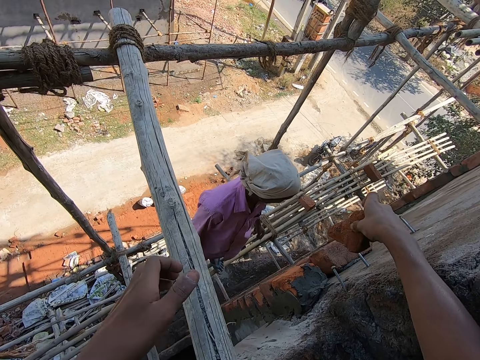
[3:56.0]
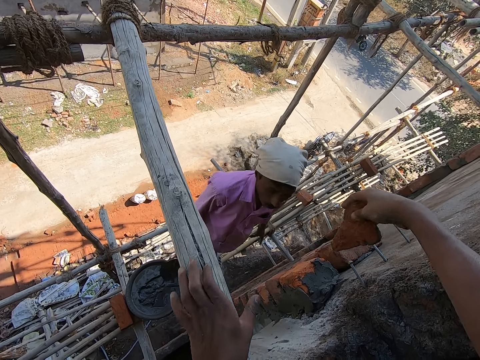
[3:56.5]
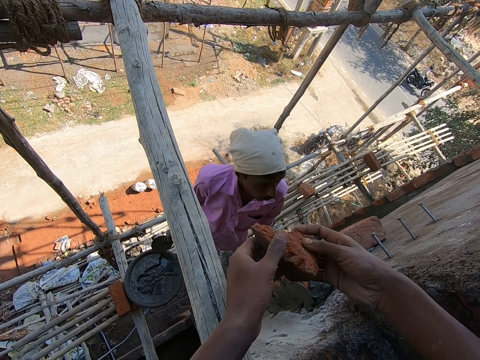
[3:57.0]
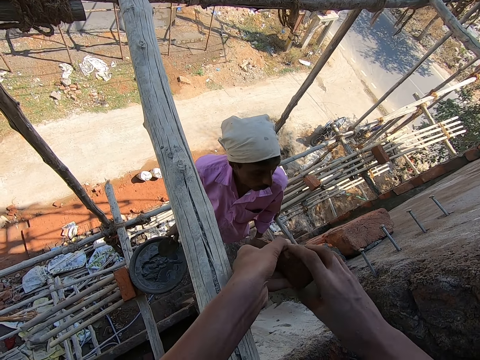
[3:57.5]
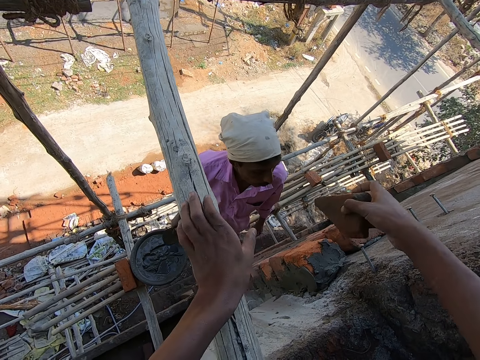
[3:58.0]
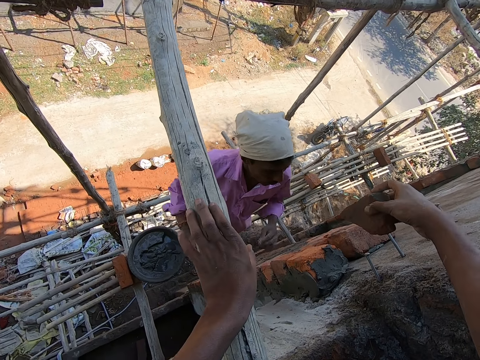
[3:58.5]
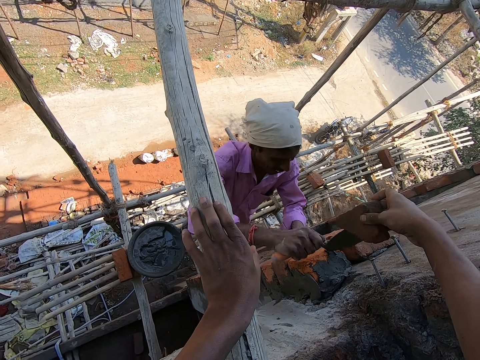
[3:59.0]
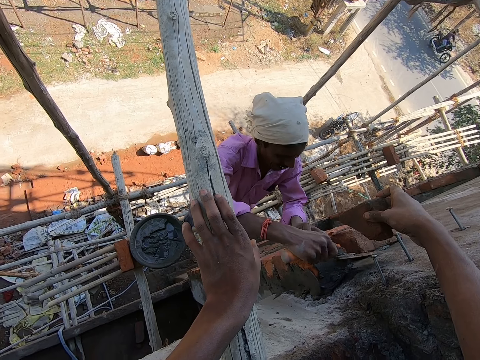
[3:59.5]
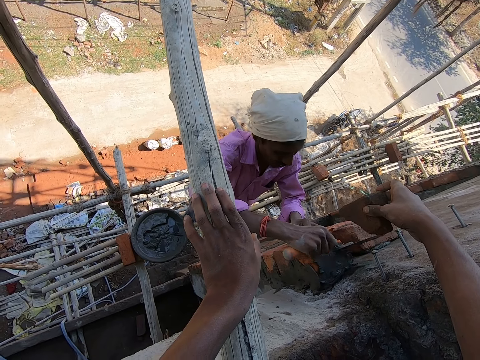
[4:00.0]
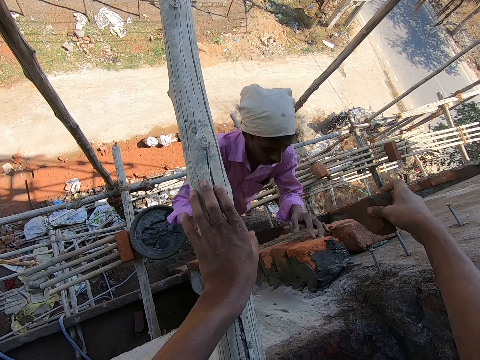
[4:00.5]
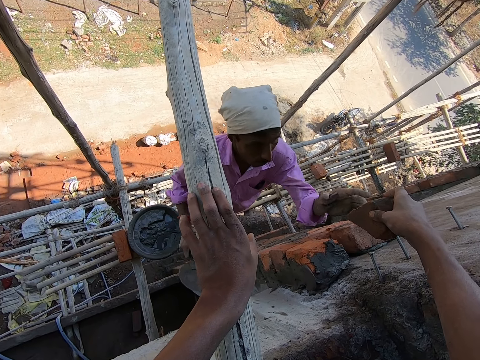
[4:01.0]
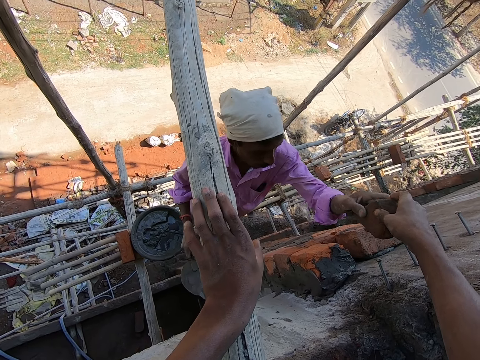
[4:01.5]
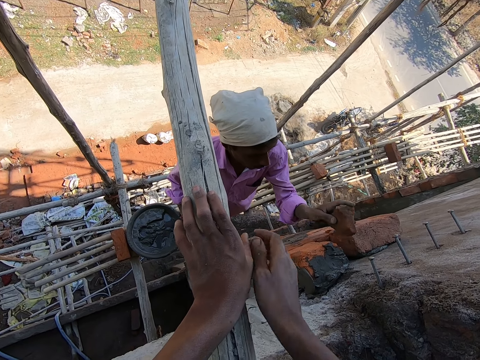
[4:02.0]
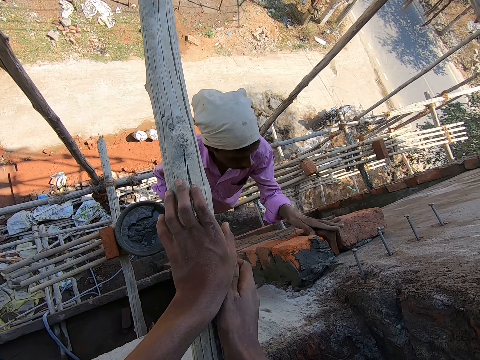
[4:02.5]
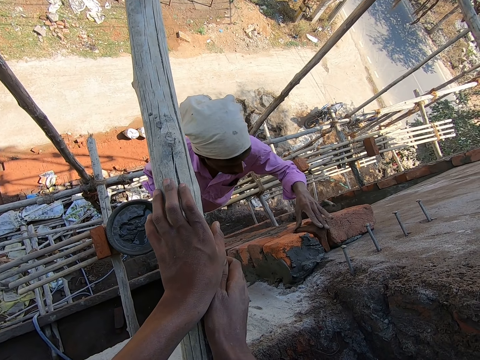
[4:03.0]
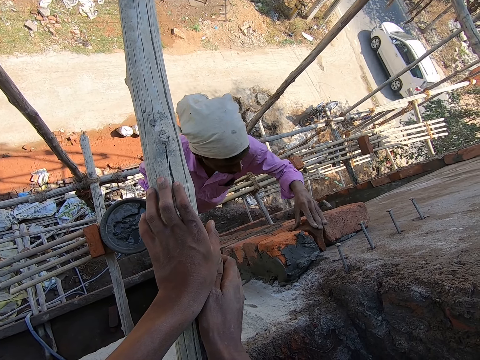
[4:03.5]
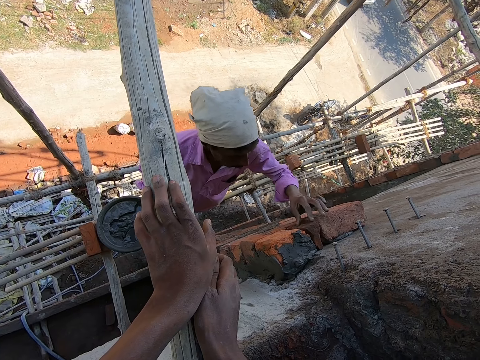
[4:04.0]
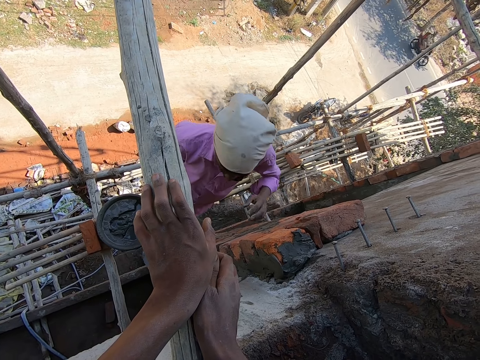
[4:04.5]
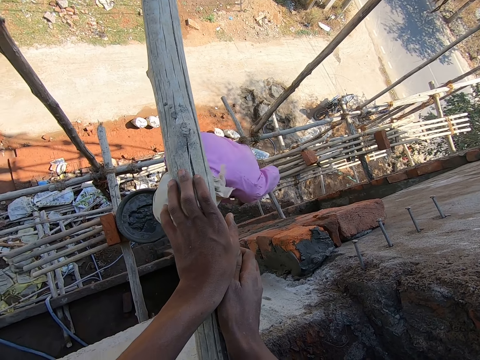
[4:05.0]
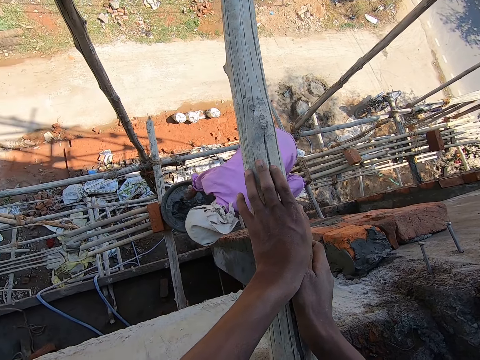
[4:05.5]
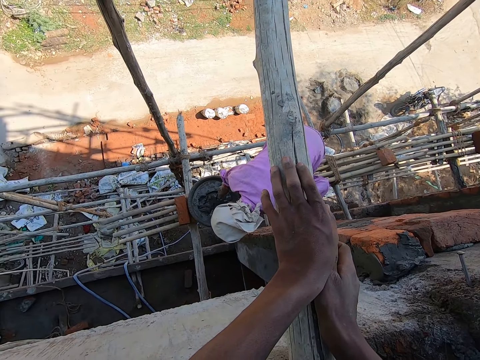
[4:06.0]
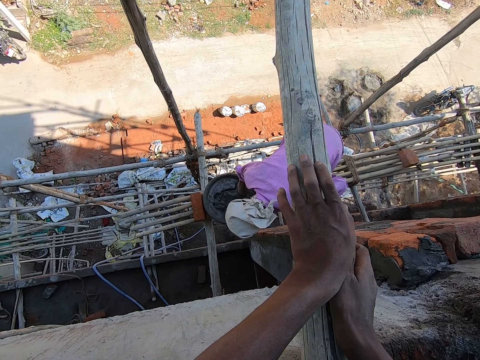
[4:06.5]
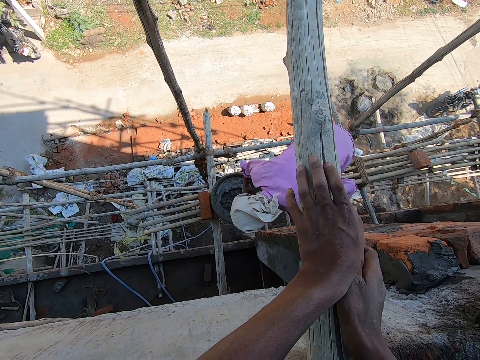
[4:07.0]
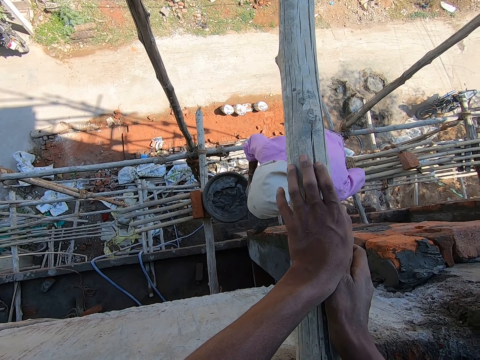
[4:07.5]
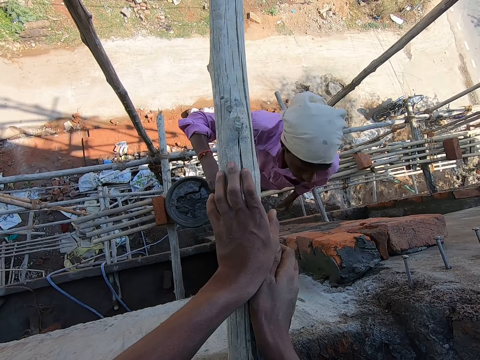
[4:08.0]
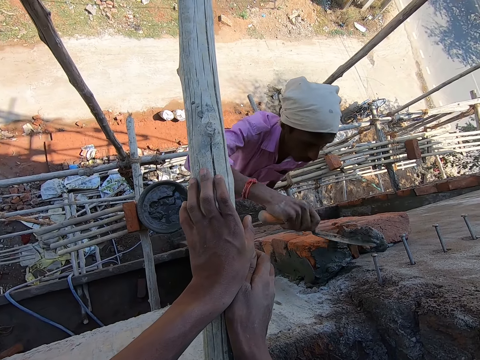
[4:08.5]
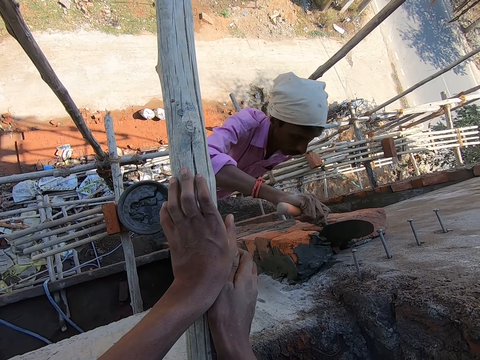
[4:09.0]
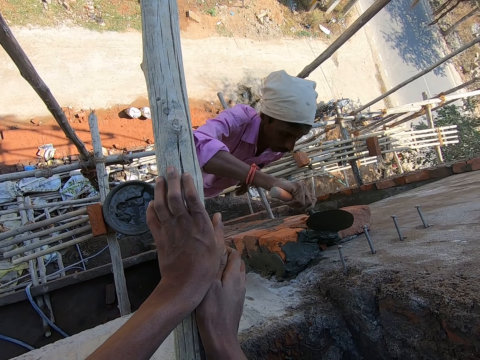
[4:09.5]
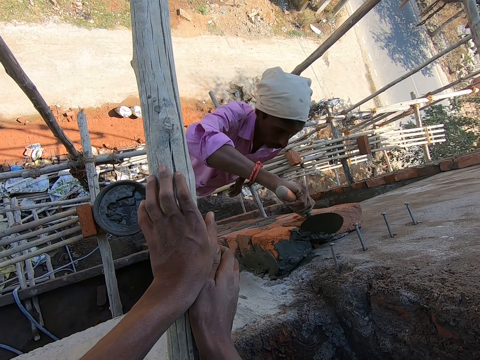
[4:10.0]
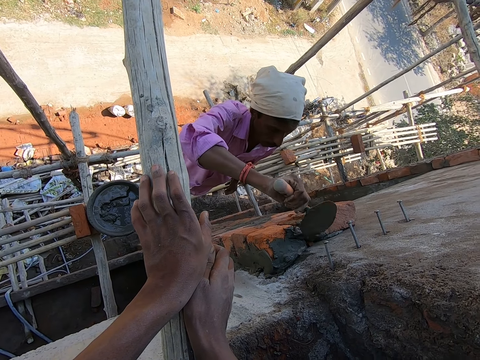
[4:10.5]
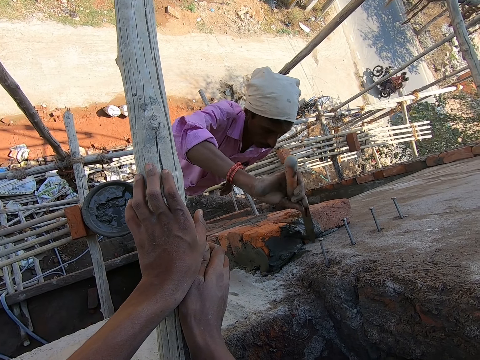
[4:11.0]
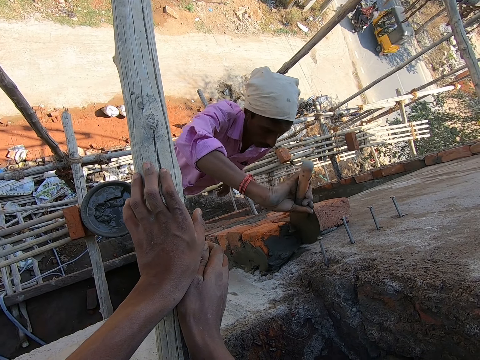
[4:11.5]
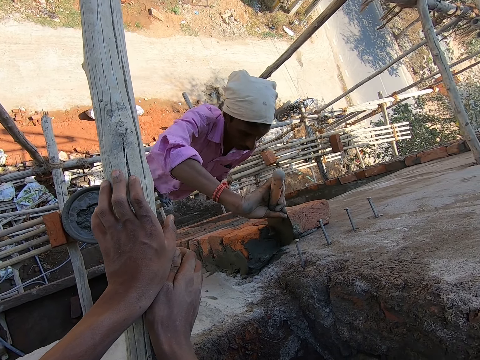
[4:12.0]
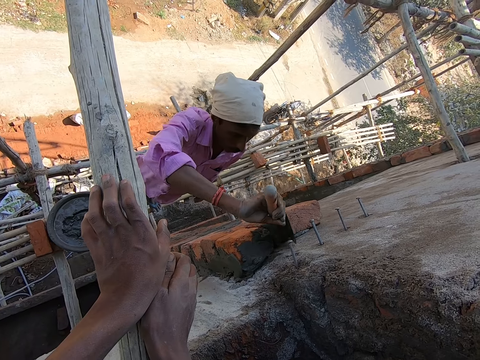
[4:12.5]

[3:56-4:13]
The camera wearer adjusts the bricks with both hands. The man hits the brick with the hand trowel in his right hand. The camera wearer gives the man a piece of brick. The man collects the brick from the camera wearer with his left hand. The man puts the brick in between the bricks. The man takes some cement from the head pan with the hand trowel in his right hand. The man pours the cement on the brick with the hand trowel in his right hand.

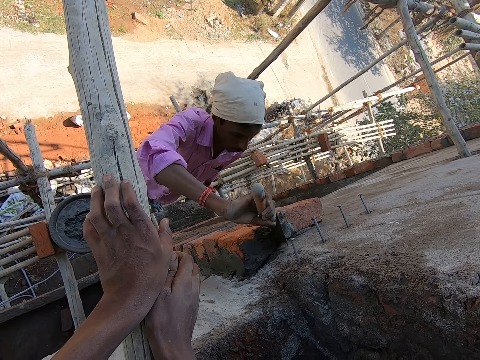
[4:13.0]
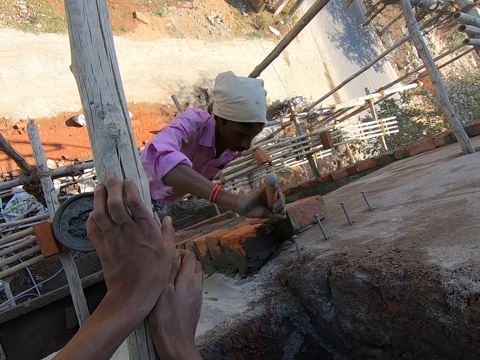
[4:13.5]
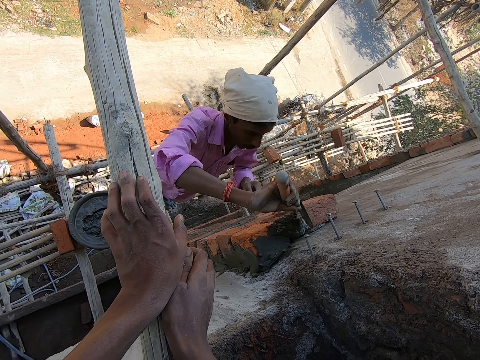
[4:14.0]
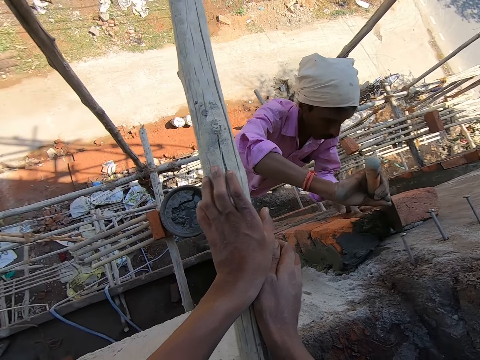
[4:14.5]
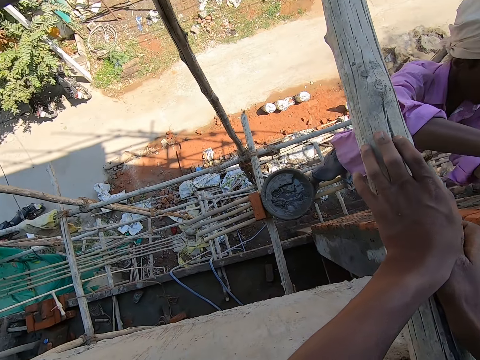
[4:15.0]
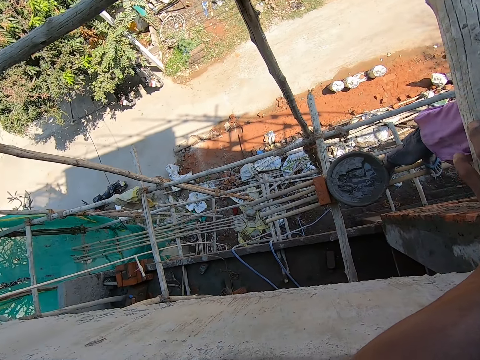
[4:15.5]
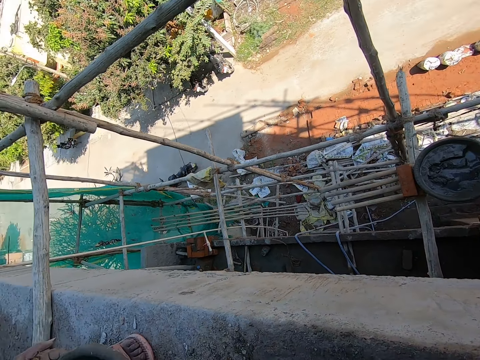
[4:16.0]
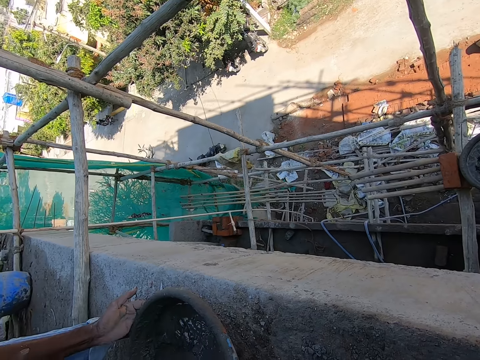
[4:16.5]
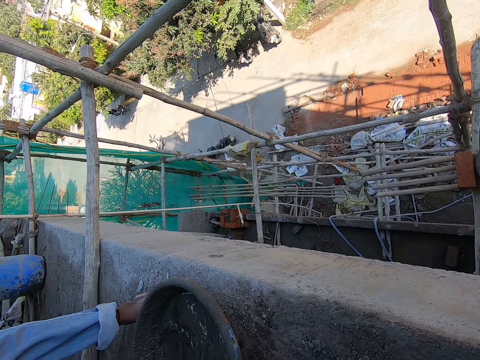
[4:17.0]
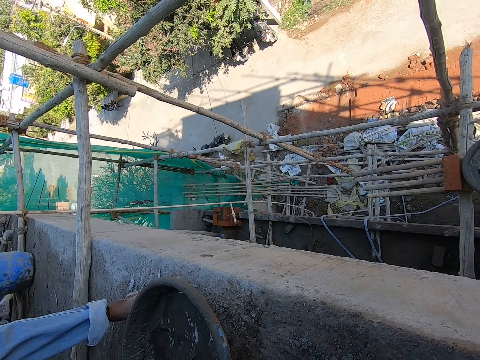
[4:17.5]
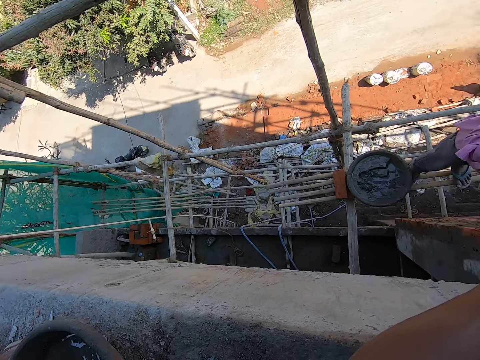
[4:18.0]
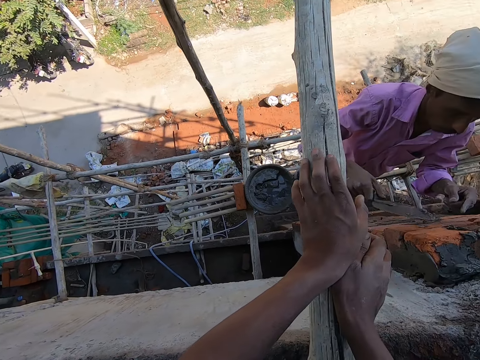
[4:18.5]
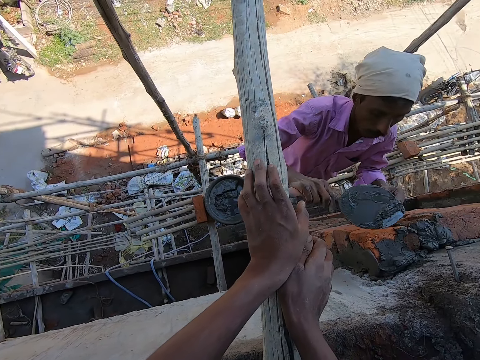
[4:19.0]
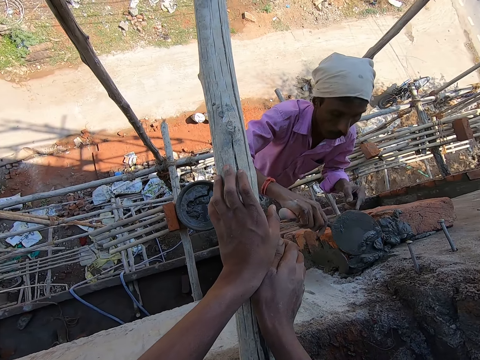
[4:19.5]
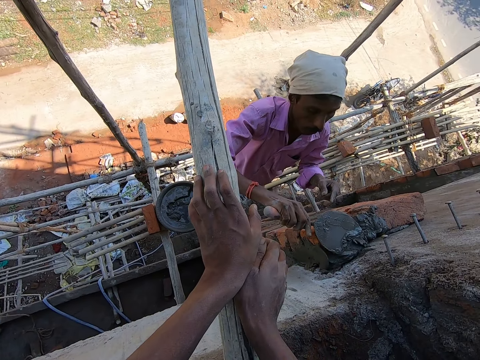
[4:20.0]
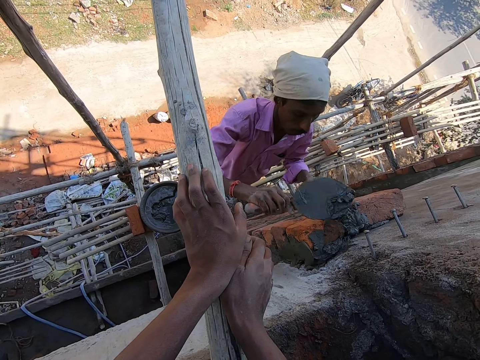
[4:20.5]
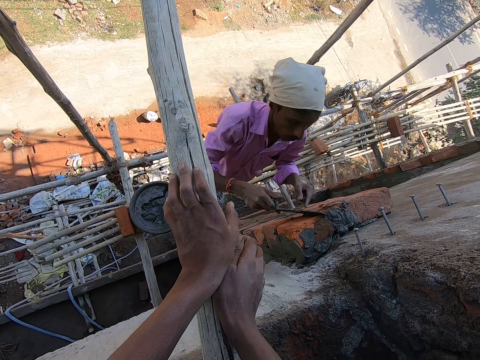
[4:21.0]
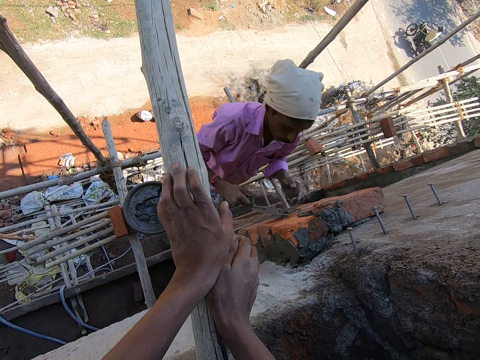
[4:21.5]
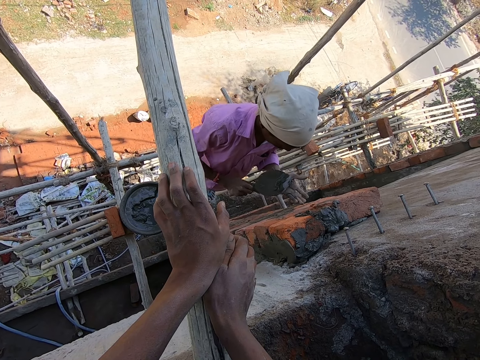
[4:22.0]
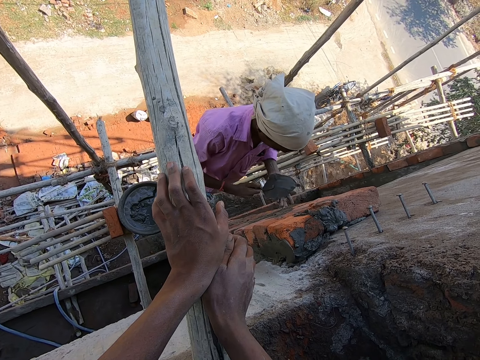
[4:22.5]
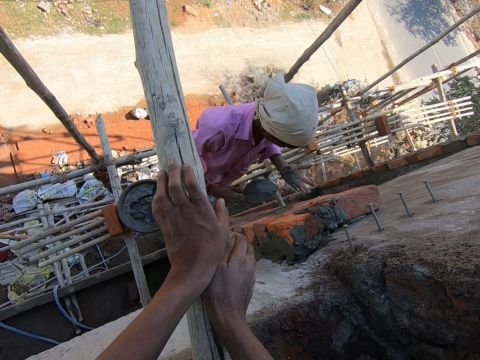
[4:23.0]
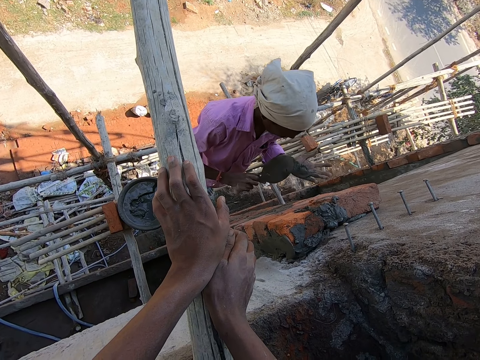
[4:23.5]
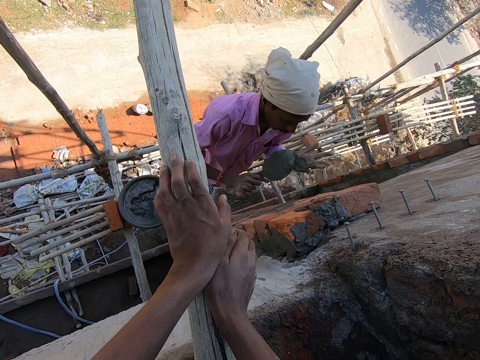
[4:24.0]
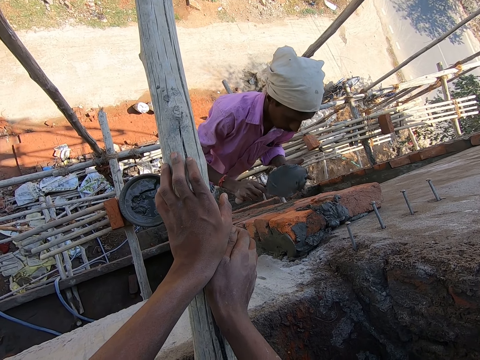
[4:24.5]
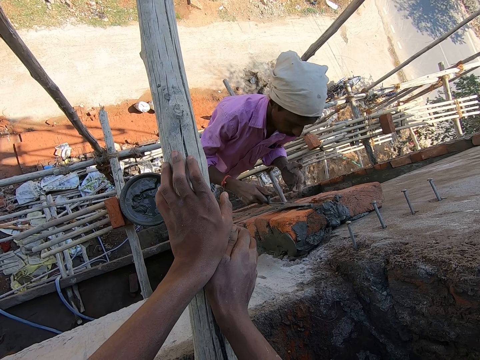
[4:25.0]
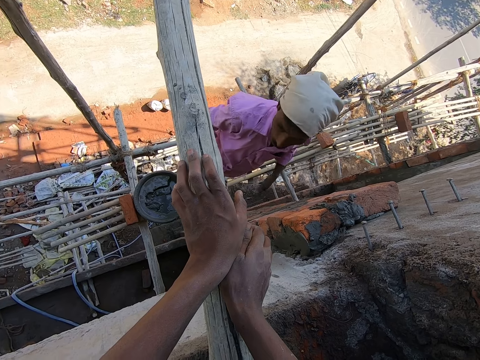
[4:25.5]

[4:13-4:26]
A man drops a head pan with water on the floor with both hands. The other man takes the cement from the brick with the hand trowel in his right hand. The other man plasters the bricks with the hand trowel in his right hand. The other man rubs the hand trowel on his left hand. The other man takes the cement in his left hand with the hand trowel in his right hand. The other man pours the cement on the brick with the hand trowel in his right hand.
